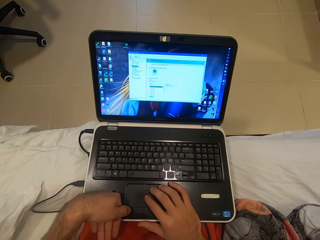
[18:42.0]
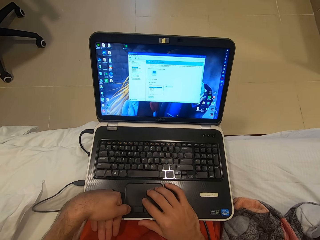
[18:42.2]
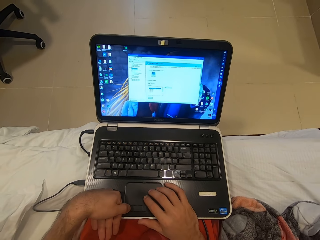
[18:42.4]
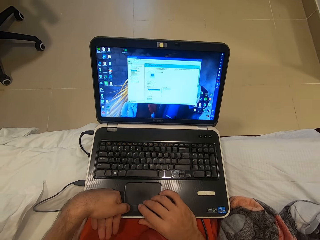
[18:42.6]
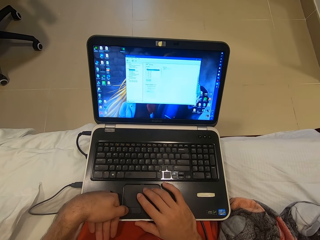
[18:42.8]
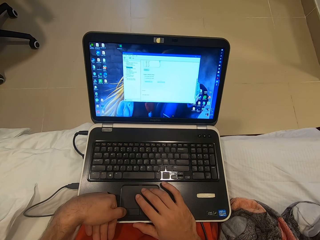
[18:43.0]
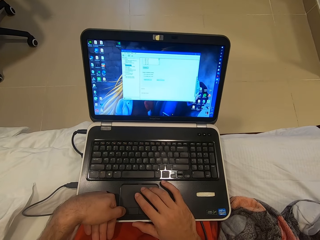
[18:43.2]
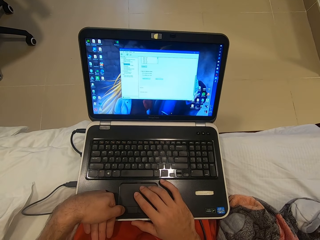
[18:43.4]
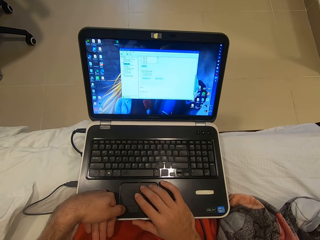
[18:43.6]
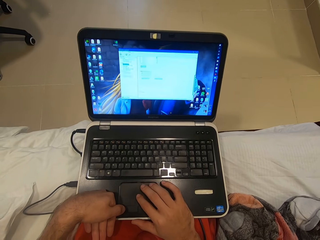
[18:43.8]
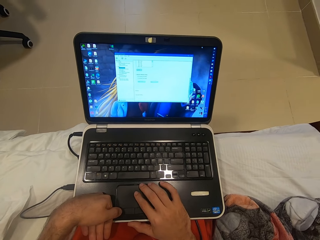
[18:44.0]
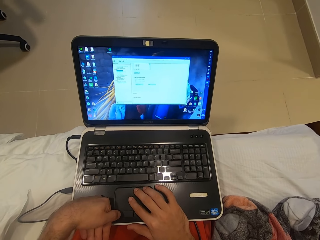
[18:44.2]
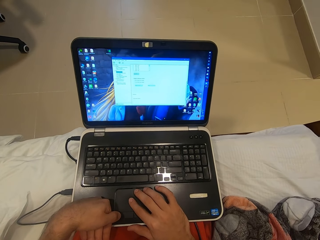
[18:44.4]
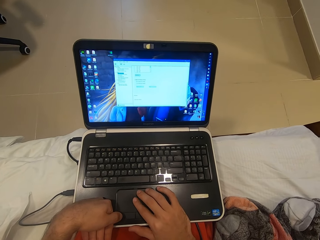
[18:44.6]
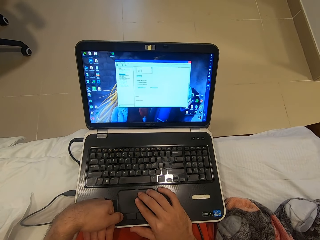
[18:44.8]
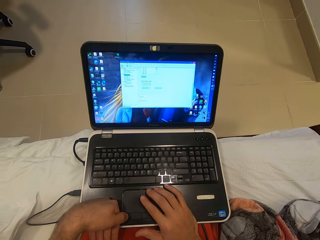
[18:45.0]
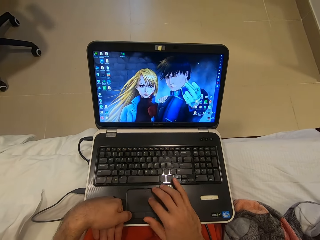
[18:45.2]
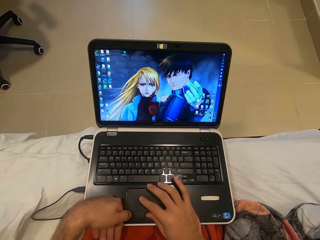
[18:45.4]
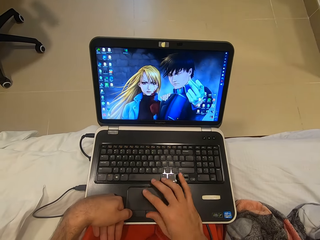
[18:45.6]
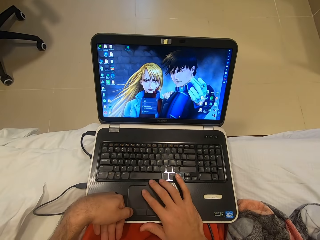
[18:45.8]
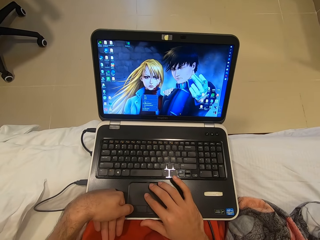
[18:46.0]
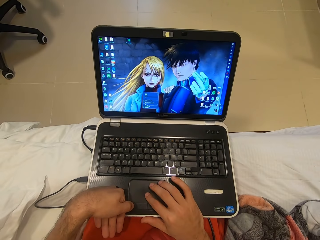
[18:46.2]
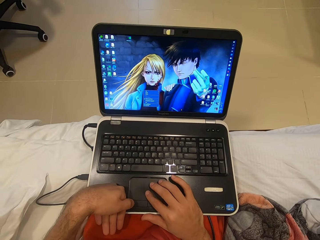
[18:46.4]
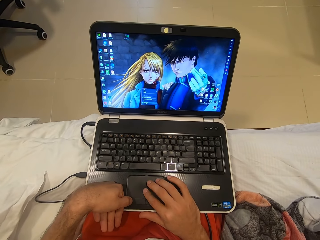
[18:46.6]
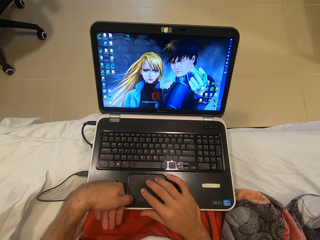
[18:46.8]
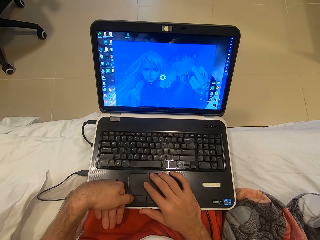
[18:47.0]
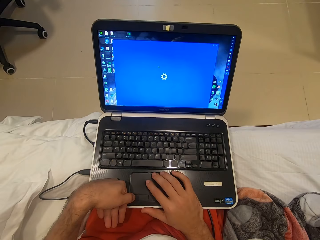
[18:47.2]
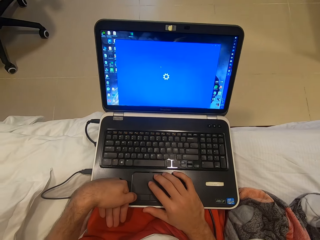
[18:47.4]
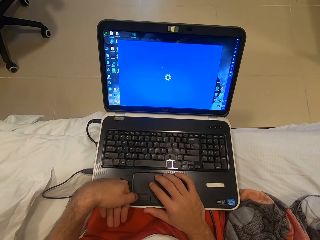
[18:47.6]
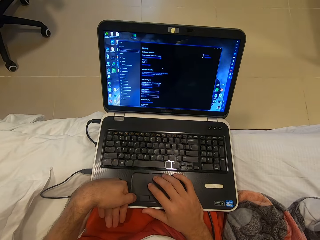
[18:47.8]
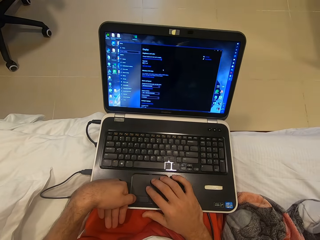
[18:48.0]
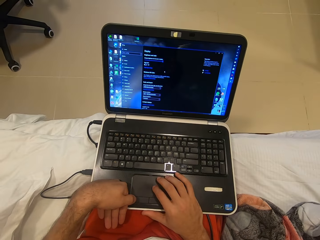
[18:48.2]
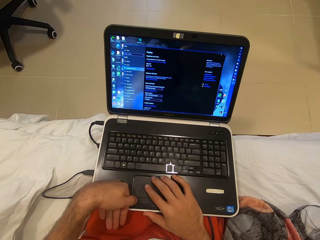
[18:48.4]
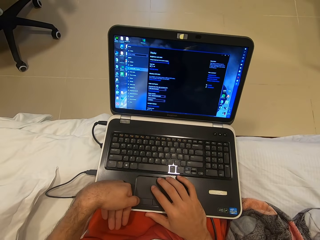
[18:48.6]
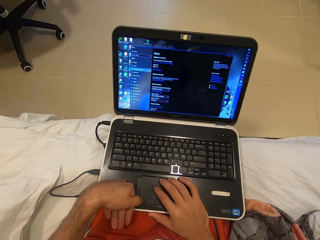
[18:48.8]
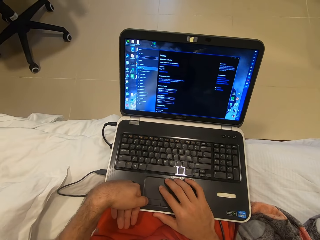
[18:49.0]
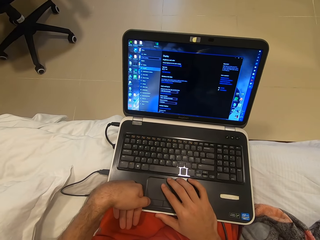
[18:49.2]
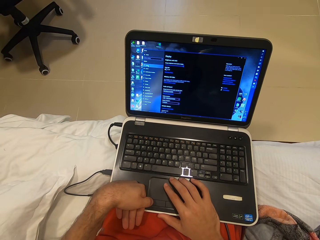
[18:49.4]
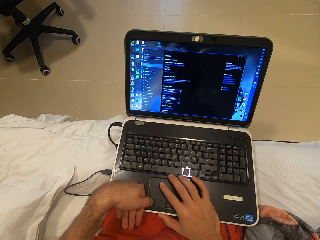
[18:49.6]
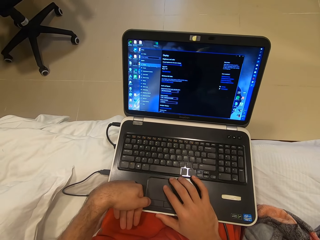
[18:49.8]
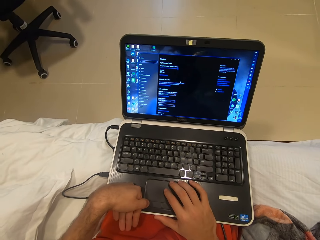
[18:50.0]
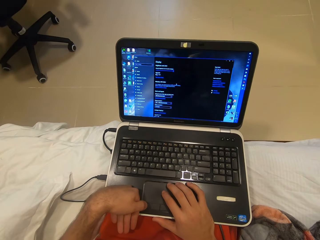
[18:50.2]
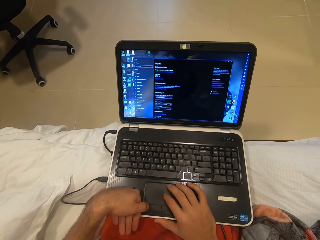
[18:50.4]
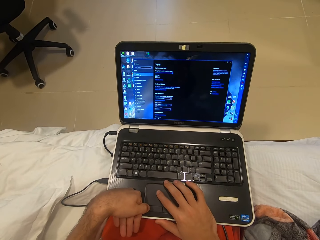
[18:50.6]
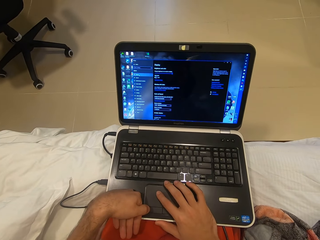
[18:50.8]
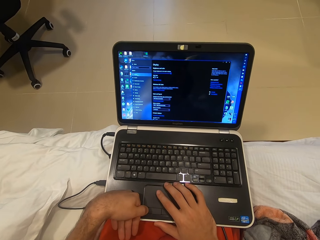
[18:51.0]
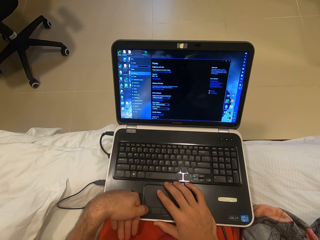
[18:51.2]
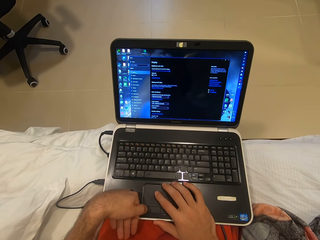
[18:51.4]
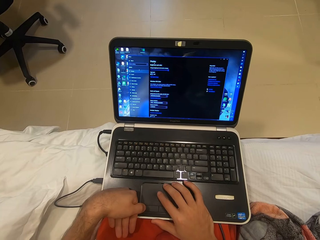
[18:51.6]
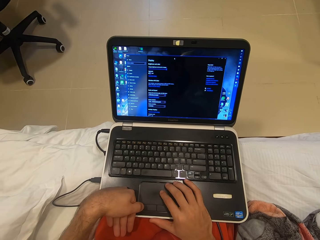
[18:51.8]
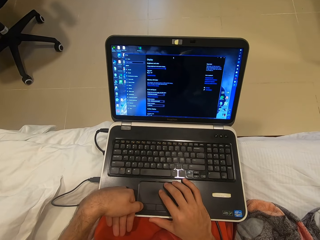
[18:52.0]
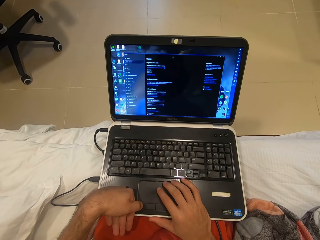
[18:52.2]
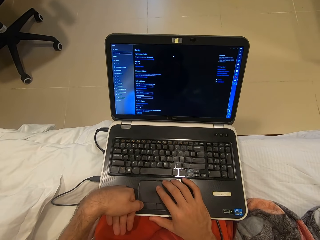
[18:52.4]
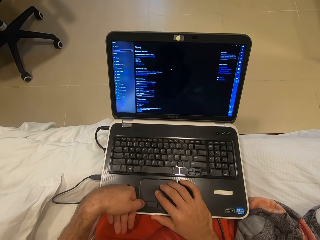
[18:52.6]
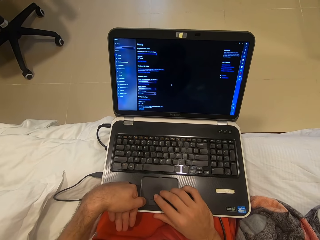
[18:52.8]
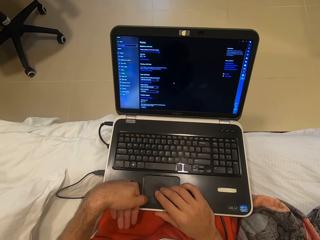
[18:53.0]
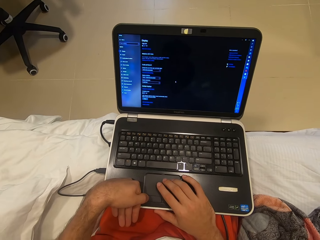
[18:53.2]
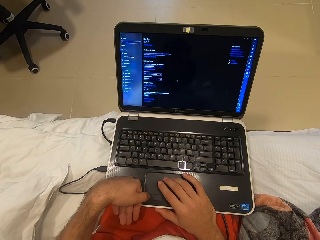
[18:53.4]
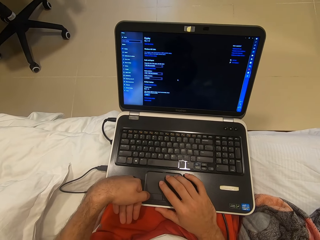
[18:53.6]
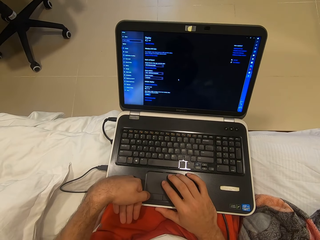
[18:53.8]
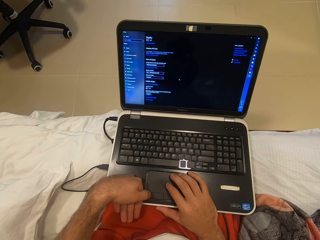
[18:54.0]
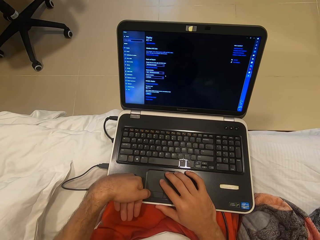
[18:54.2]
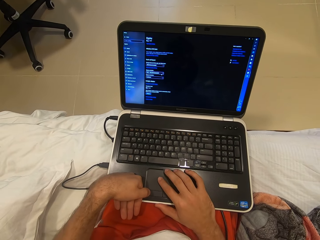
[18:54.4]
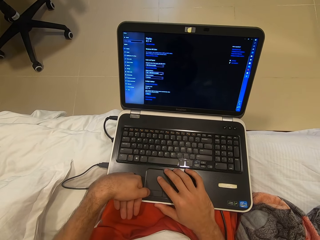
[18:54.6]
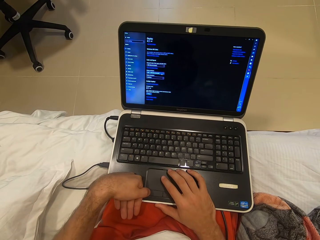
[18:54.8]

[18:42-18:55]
The camera wearer scrolls on the laptop track pad with his right hand. He clicks on the laptop track pad with his left hand. He clicks on it again. He scrolls on the laptop track pad with his right hand.

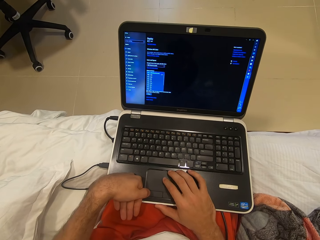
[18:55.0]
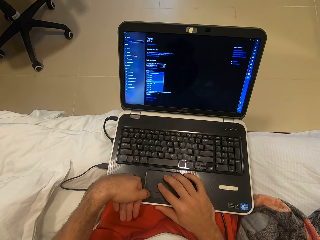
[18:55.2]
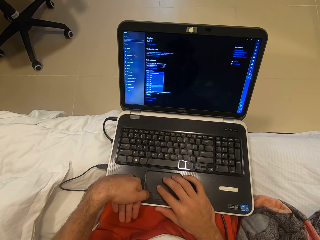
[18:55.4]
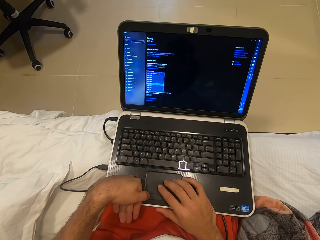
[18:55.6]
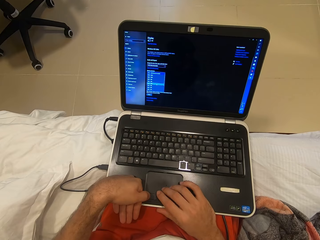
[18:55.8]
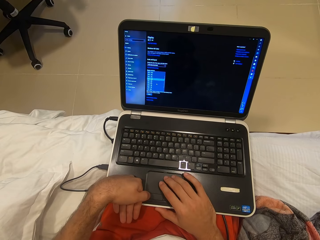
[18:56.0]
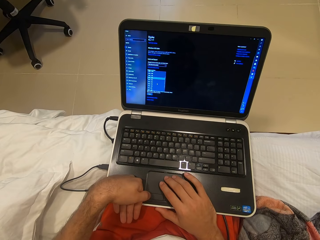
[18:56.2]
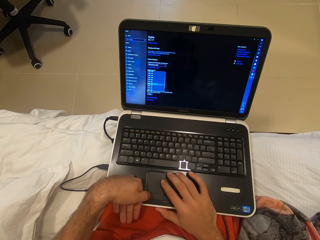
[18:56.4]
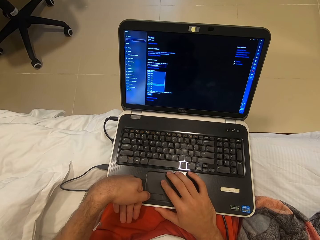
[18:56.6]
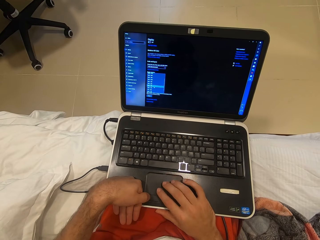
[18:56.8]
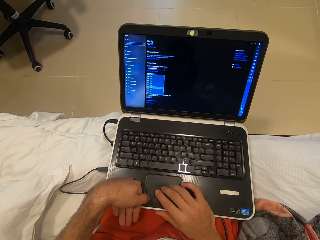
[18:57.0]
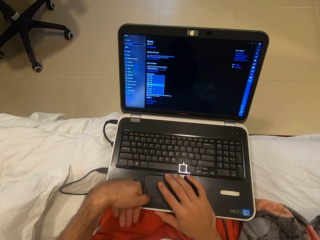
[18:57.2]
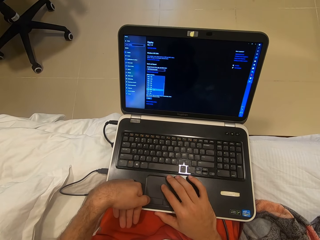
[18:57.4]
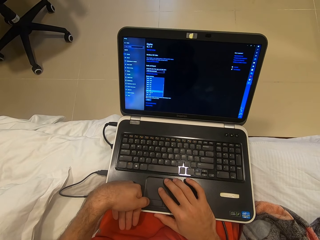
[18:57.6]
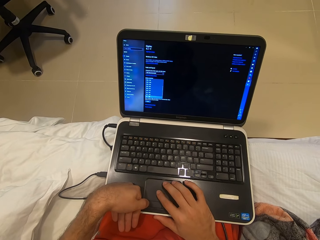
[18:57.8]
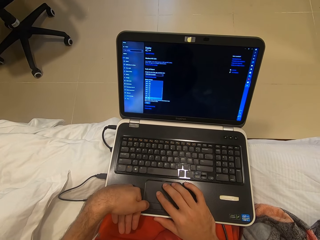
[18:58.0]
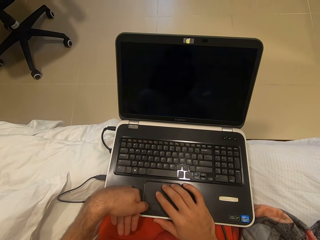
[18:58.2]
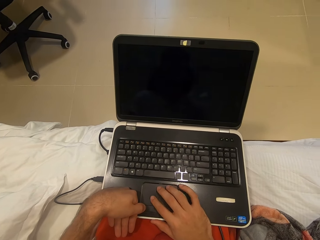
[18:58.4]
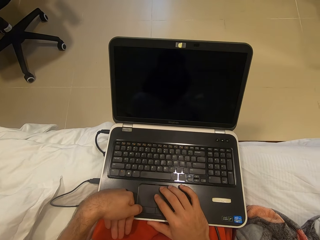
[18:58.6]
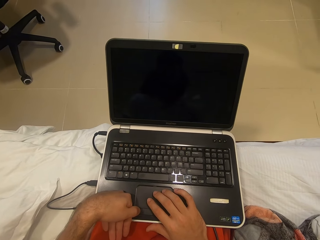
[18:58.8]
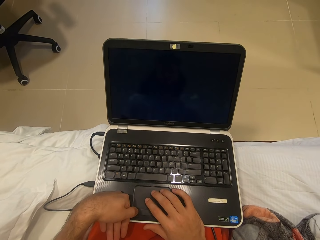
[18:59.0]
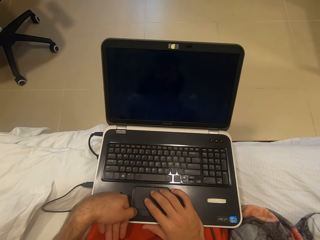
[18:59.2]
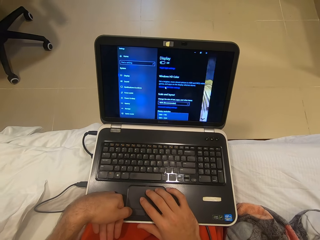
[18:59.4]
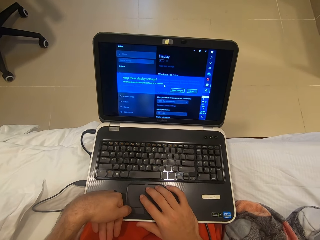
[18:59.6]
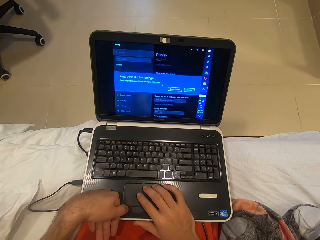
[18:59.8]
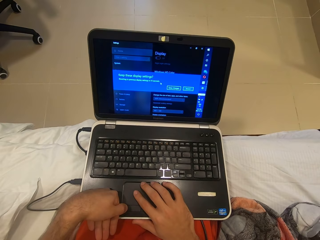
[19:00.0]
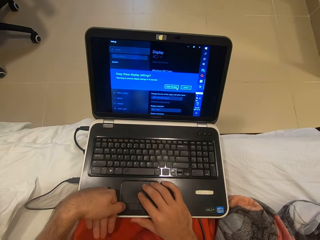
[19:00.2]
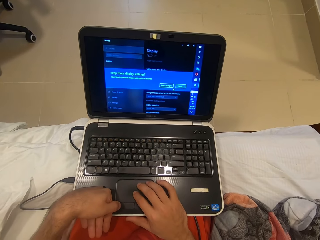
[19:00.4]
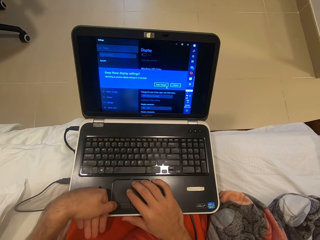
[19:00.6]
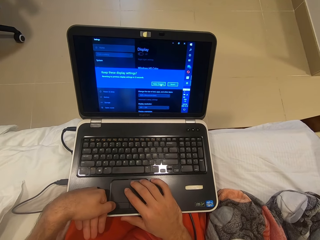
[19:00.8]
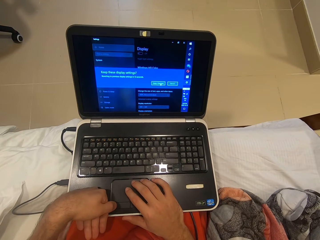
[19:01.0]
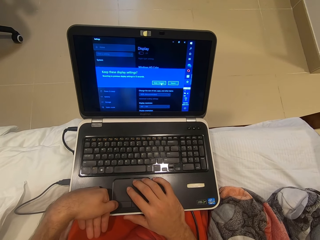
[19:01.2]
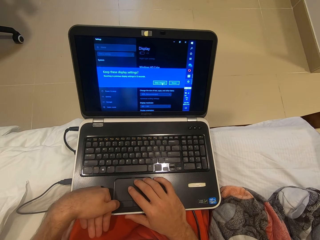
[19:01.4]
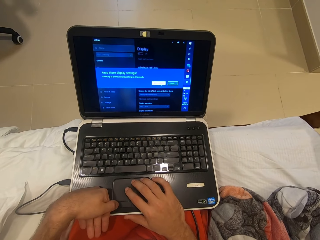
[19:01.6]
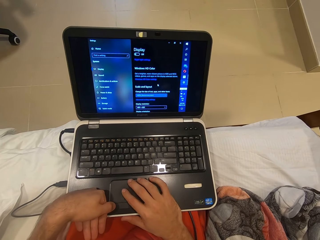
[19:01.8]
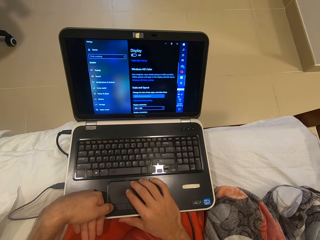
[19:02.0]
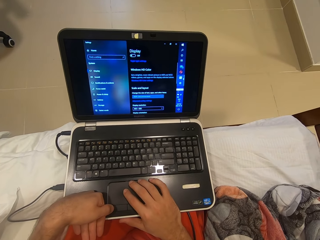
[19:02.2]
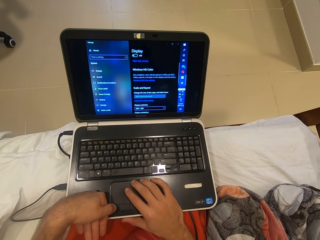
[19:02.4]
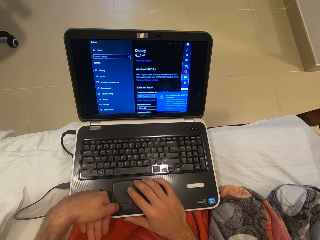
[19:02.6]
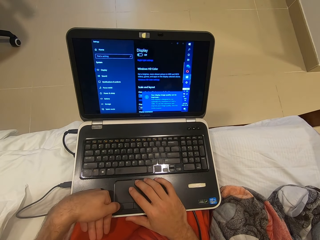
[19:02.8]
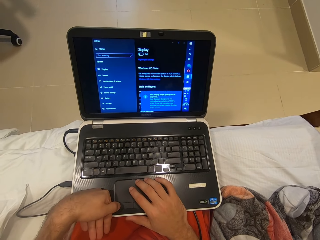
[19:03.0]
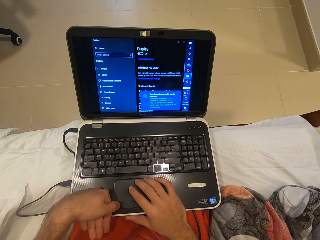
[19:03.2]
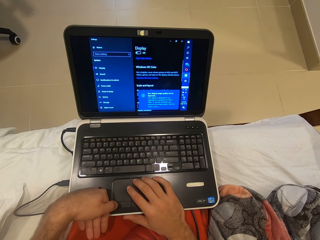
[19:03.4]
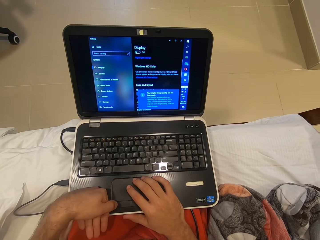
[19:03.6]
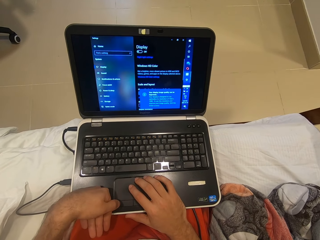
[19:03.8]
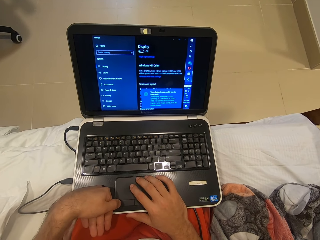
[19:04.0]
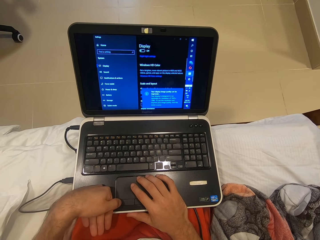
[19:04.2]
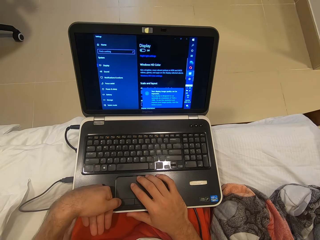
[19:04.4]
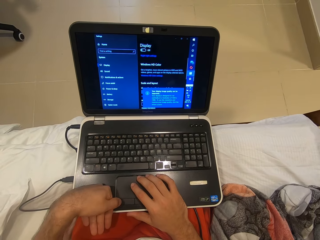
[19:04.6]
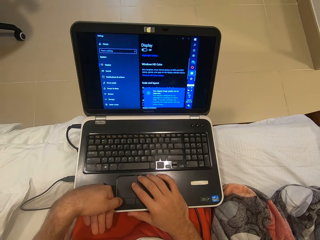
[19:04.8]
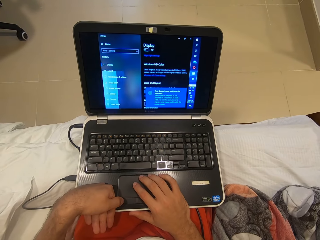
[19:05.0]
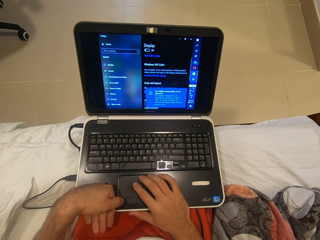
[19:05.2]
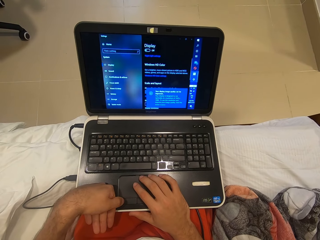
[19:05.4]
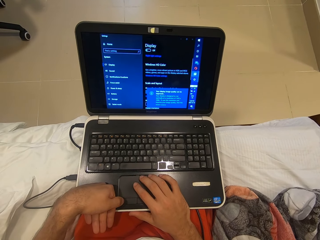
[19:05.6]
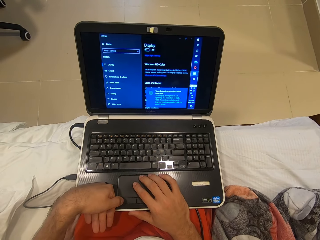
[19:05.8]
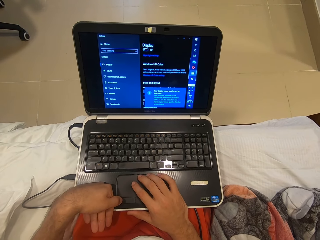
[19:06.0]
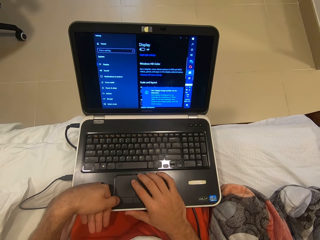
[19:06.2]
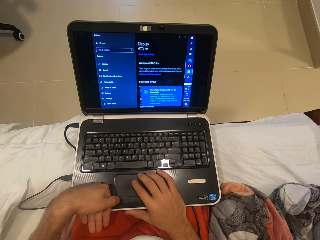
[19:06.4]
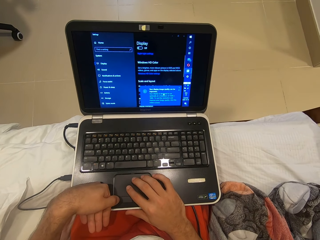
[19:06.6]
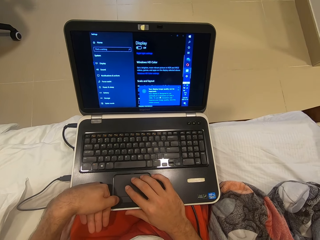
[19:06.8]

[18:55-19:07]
The camera wearer scrolls on the laptop track pad with his right hand. He clicks on the laptop track pad with his left hand.
